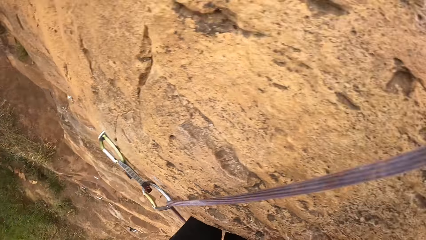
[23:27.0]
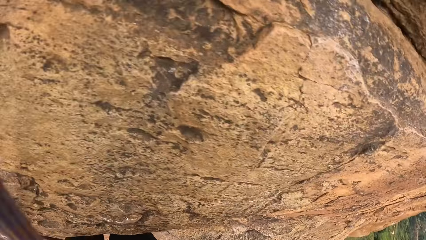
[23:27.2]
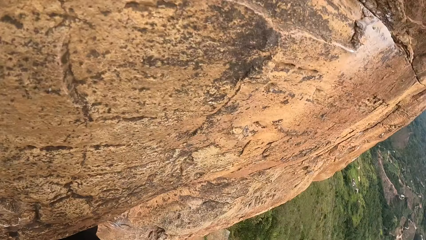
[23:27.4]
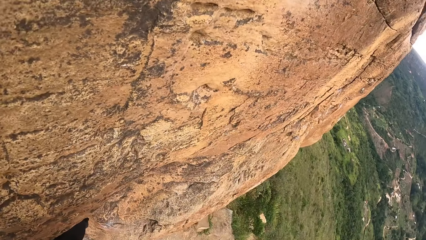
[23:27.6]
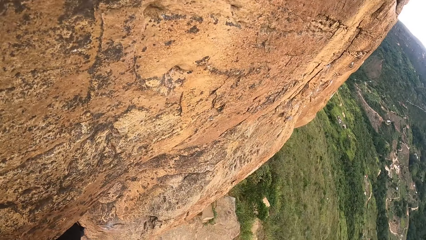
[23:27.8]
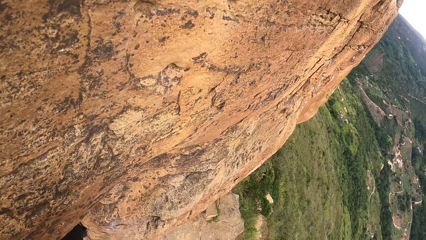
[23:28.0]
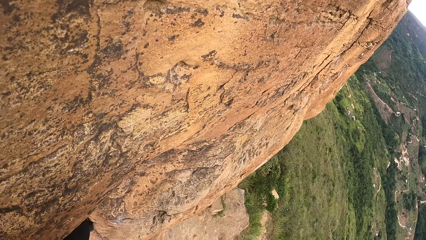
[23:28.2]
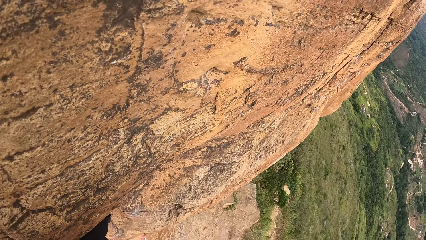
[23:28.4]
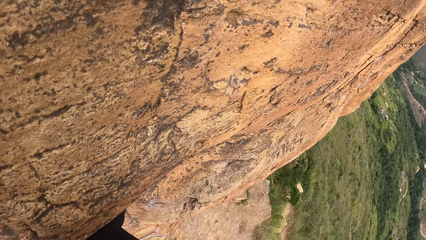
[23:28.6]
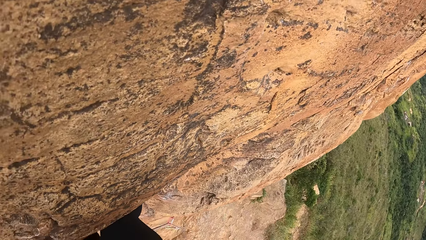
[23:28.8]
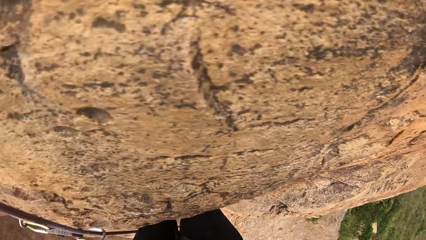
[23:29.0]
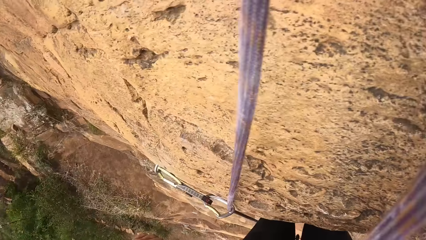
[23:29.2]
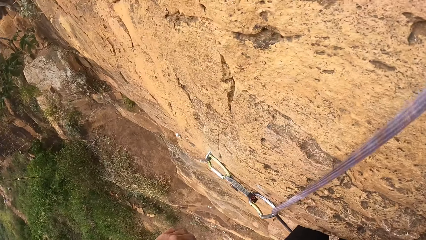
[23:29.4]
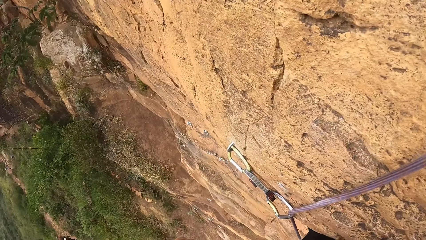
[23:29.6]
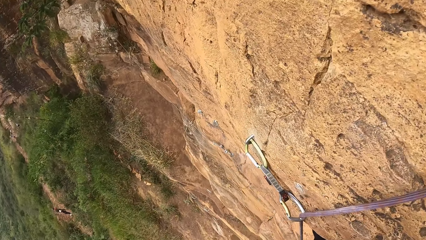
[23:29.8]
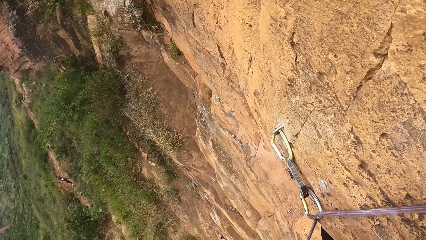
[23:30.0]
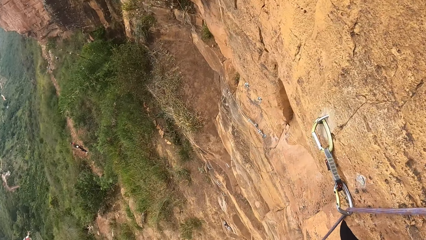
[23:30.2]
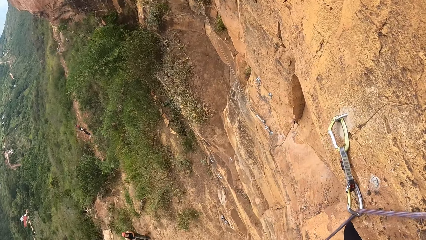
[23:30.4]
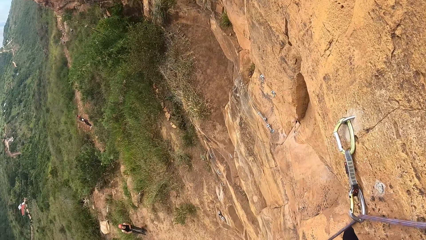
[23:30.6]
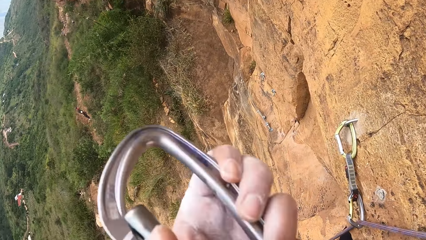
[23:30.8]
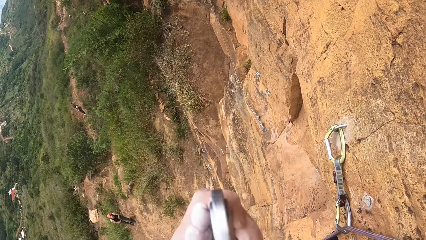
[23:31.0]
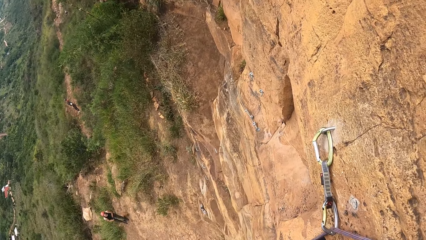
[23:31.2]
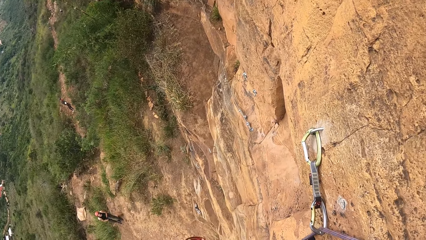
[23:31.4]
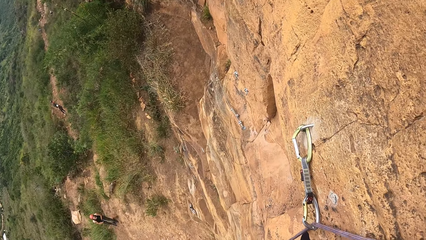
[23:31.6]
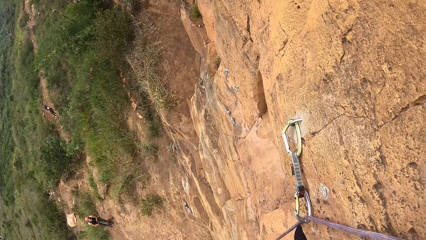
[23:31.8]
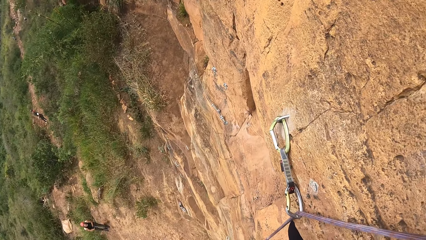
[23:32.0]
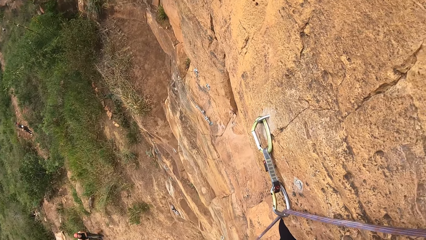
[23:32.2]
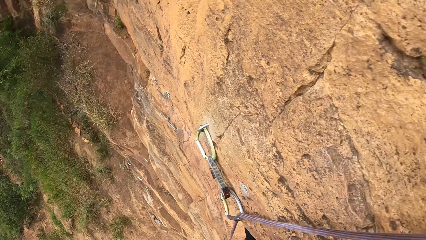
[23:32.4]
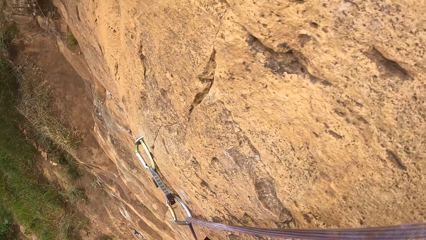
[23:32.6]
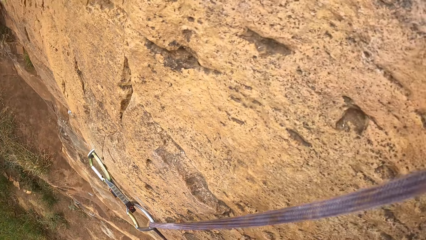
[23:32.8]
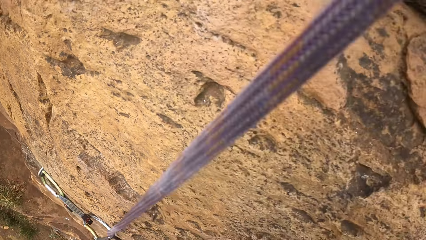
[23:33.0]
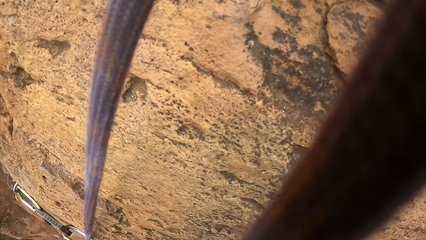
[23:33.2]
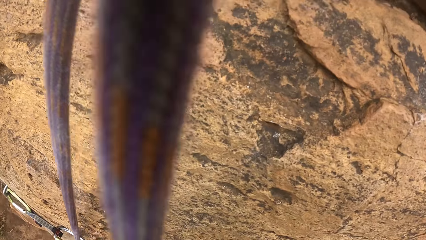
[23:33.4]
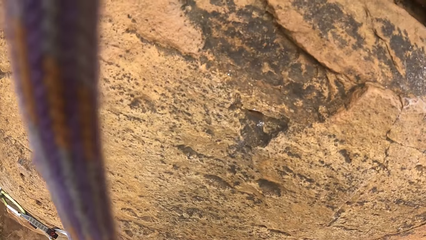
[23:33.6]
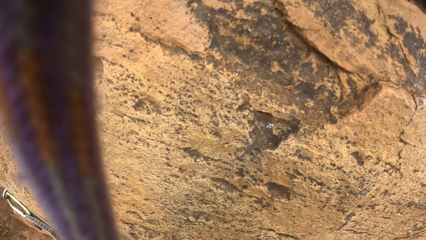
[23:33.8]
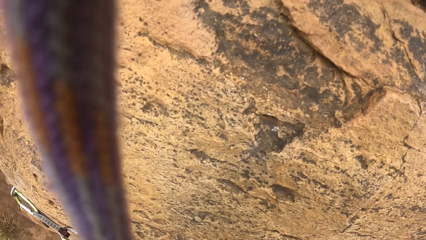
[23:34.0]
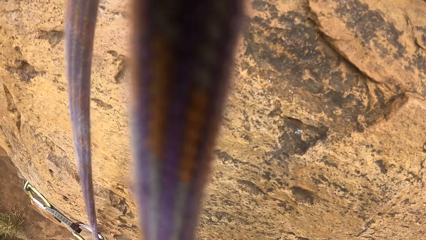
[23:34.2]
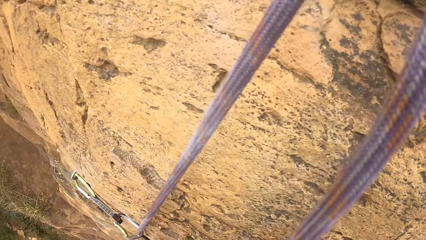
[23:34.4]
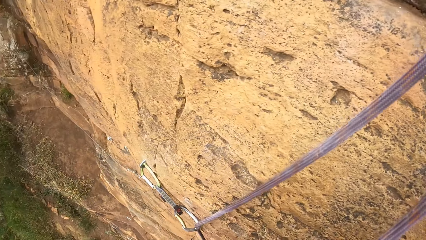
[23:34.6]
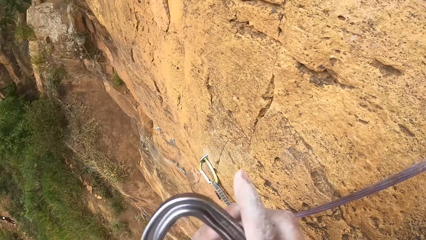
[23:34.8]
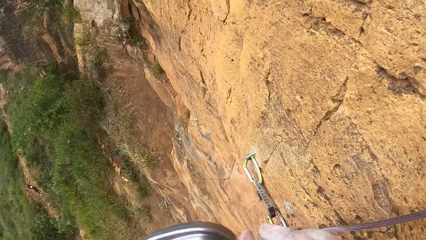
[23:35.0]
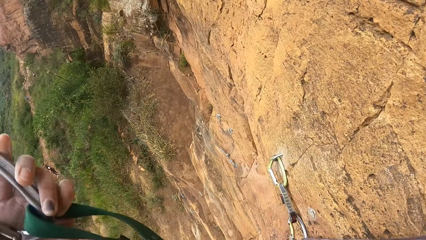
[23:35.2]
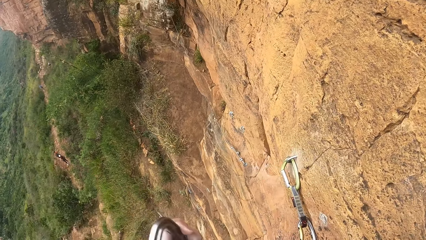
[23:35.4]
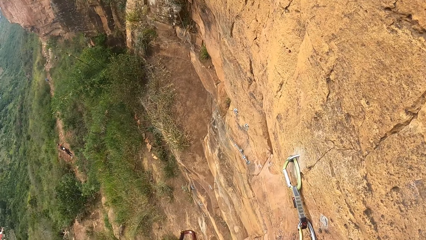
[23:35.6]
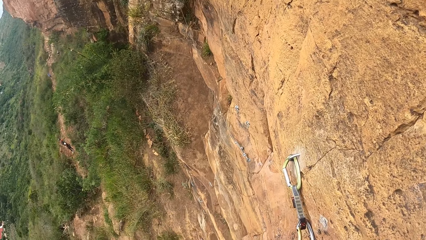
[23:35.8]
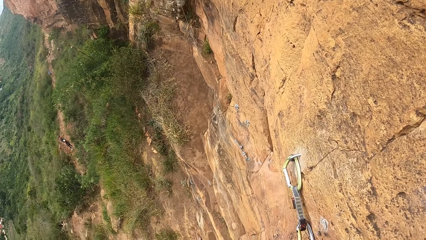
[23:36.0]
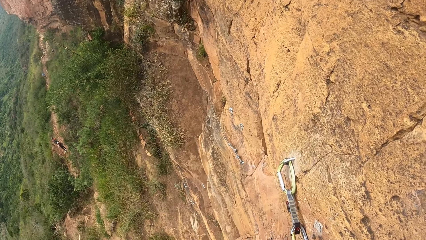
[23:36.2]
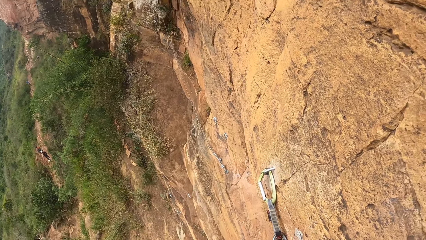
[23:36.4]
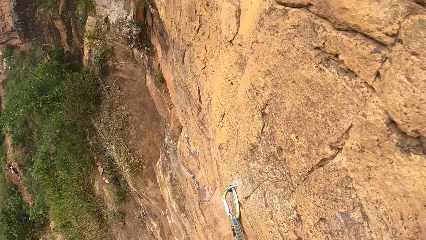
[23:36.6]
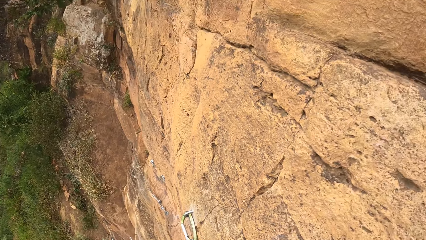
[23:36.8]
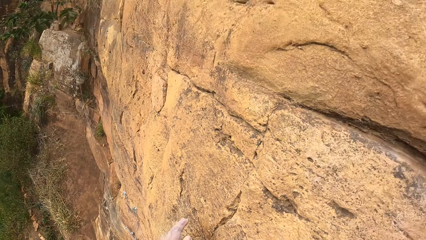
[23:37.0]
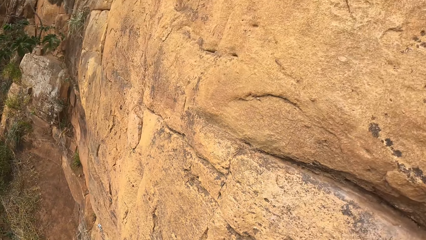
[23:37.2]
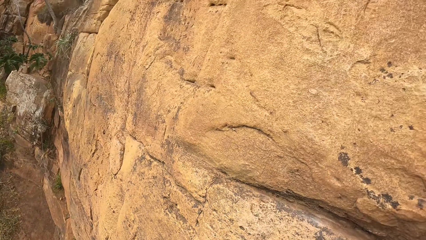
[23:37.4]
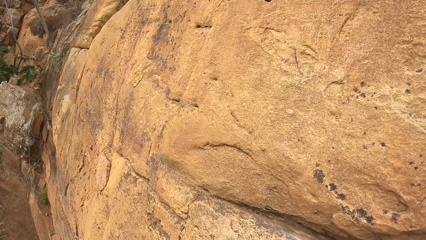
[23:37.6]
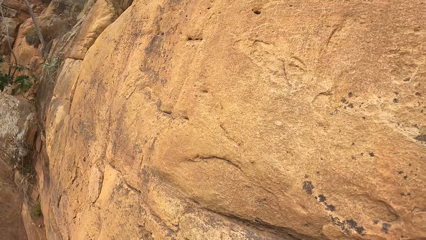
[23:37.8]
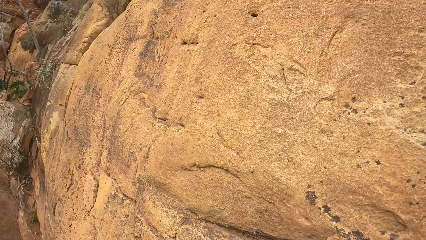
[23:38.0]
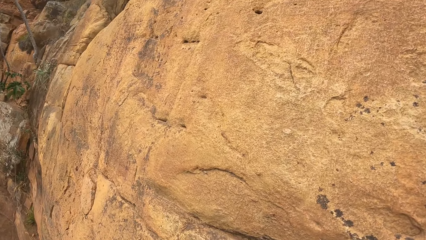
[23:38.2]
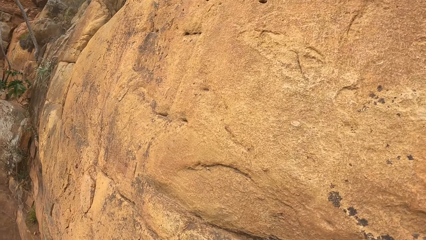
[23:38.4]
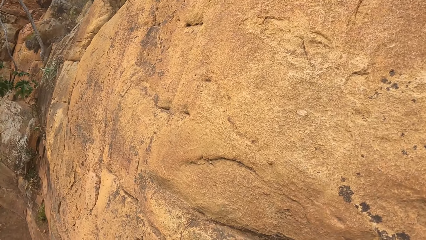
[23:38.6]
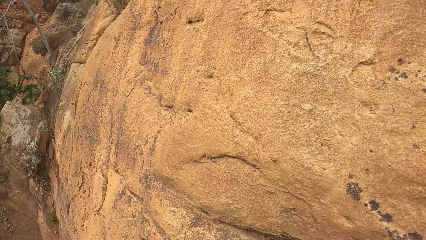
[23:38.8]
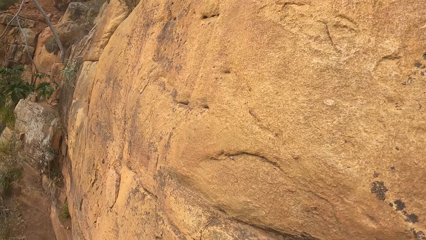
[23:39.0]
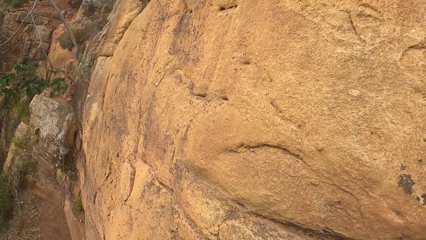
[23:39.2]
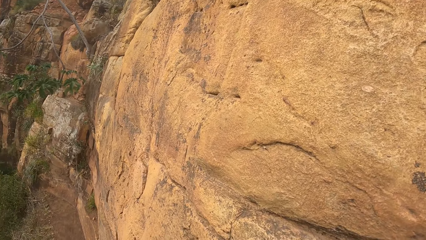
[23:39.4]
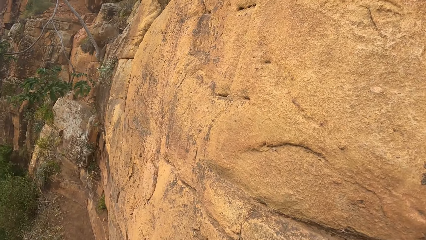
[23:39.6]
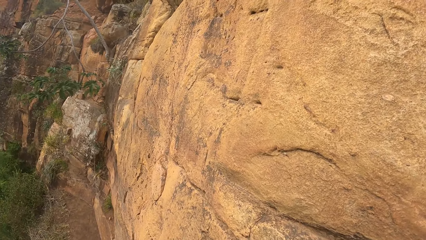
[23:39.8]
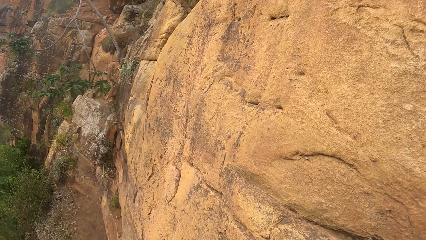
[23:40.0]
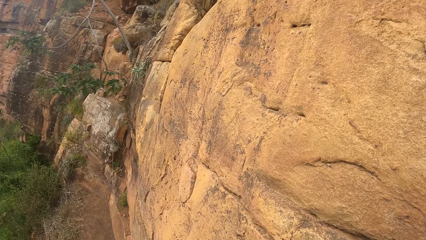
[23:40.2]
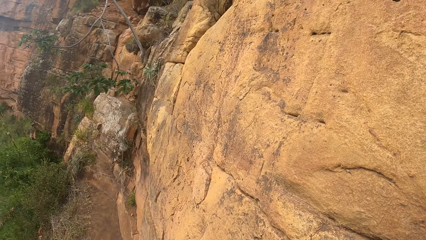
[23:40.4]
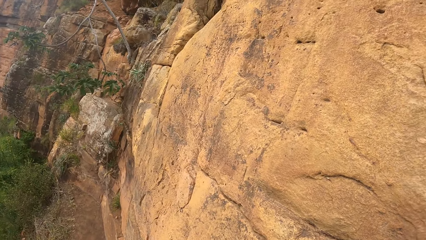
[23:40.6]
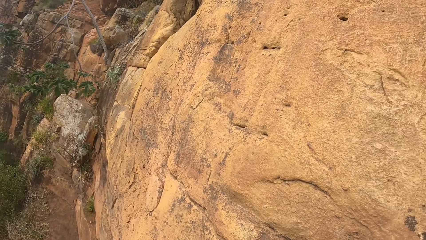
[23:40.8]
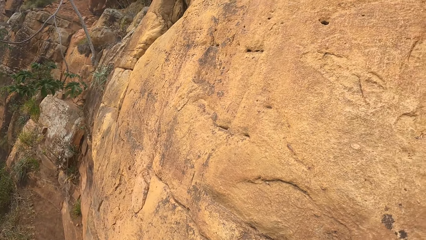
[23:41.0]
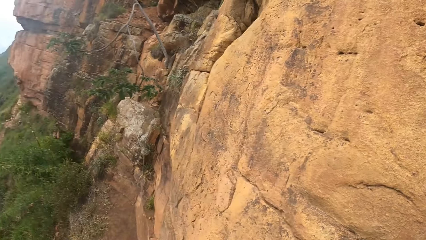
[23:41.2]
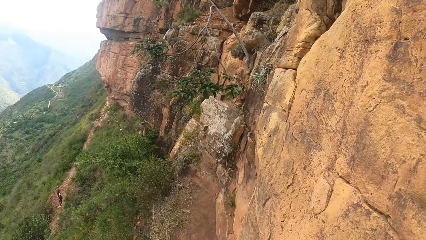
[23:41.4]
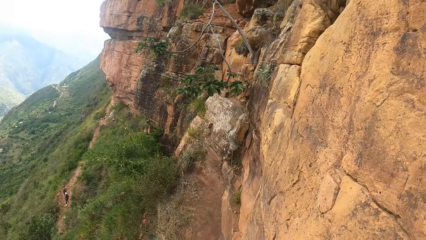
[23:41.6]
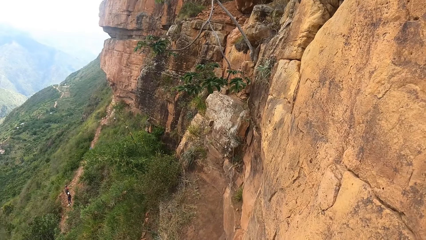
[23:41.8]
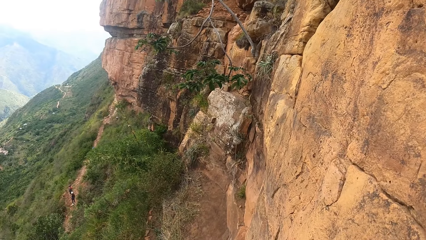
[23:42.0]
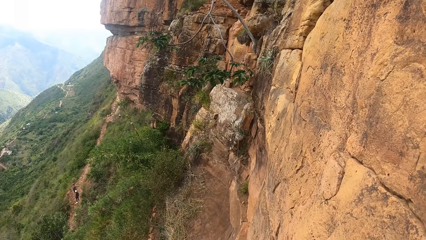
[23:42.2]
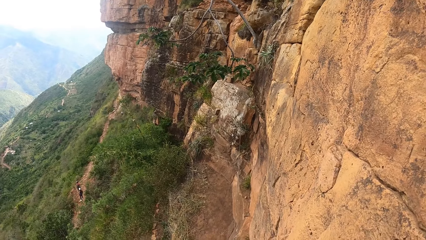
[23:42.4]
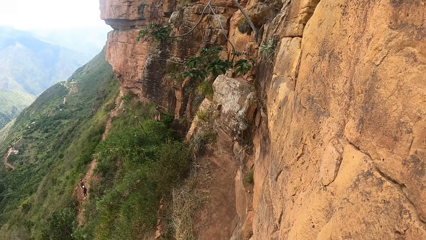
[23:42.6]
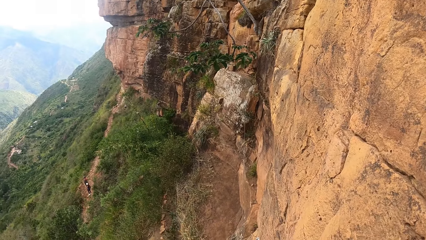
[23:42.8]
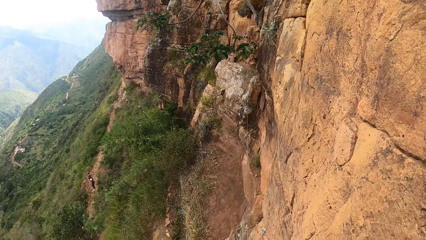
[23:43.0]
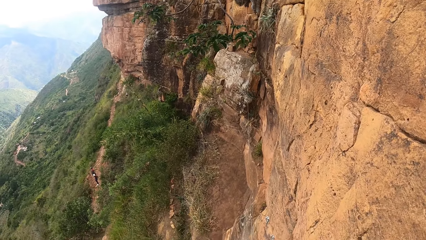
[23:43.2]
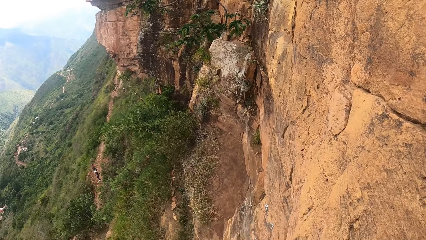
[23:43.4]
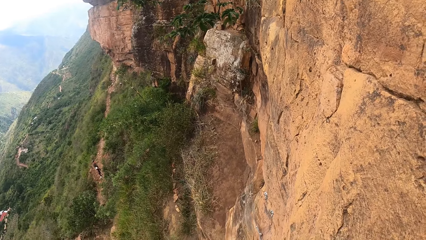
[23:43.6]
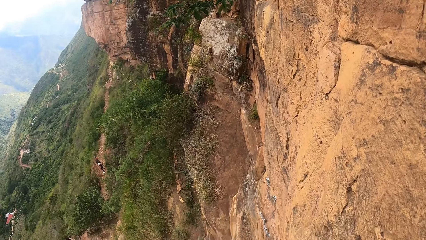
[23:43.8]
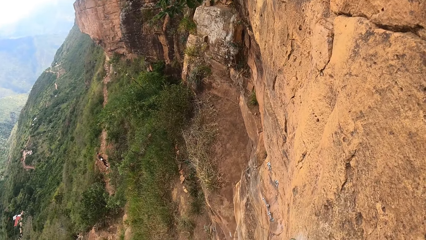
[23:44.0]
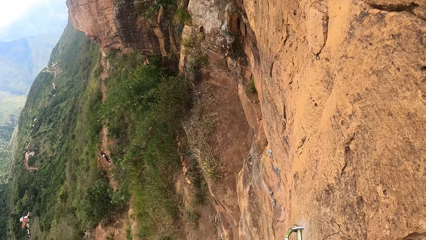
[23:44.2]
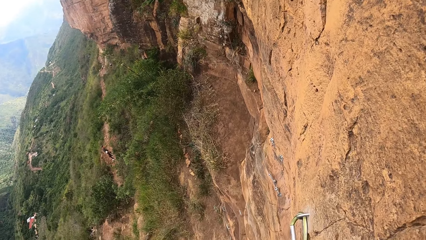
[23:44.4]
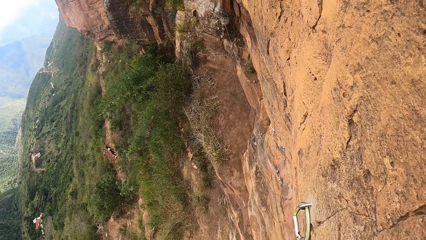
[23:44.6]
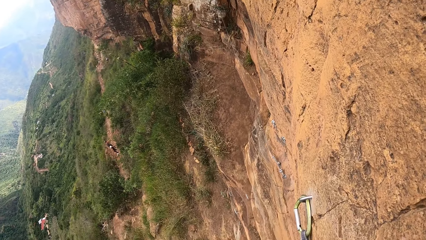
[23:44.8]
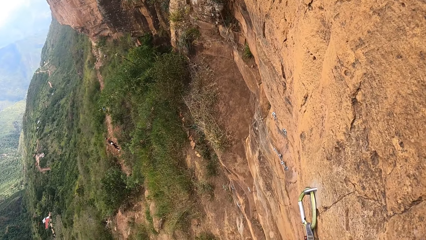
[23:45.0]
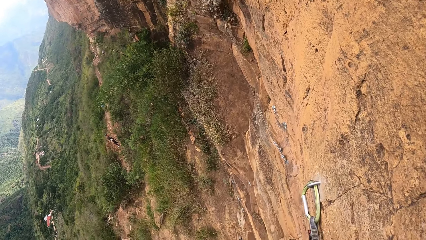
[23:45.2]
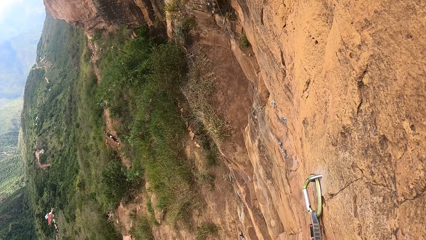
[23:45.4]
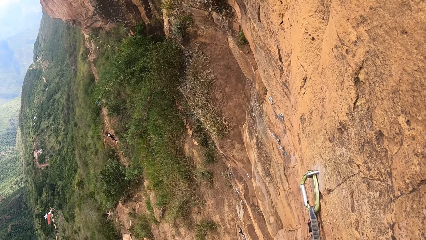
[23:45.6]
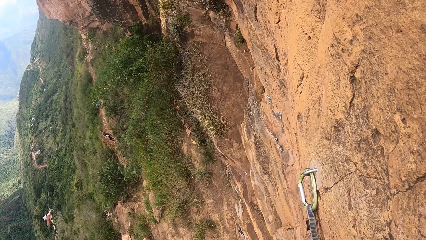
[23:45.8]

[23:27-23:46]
The camera wearer holds a climbing tool. They look around. They hold the climbing tool and look around.
